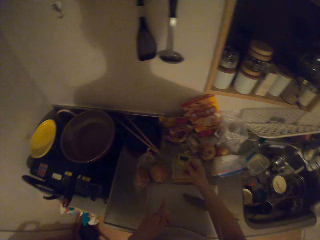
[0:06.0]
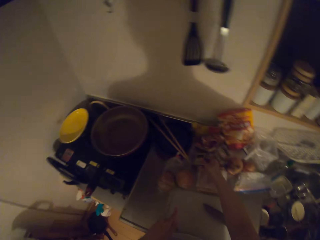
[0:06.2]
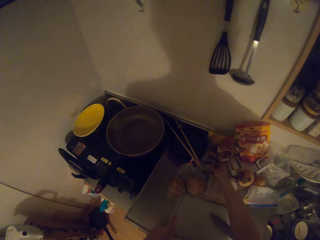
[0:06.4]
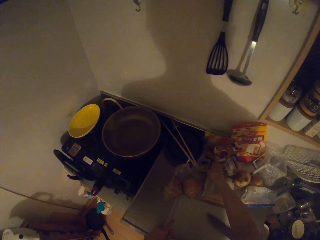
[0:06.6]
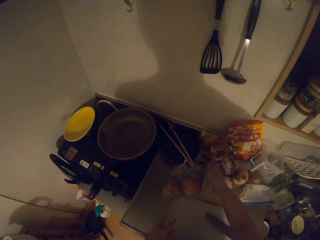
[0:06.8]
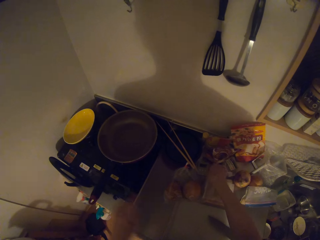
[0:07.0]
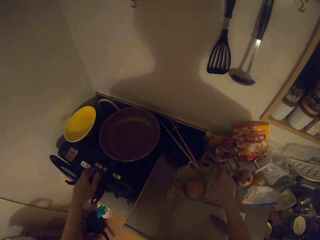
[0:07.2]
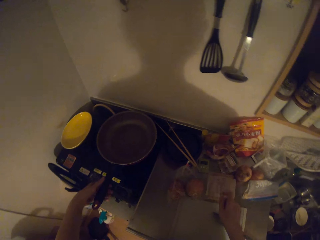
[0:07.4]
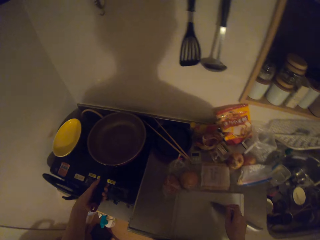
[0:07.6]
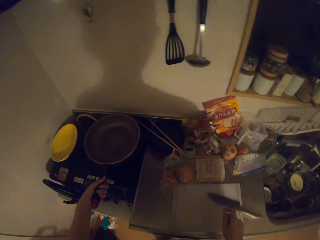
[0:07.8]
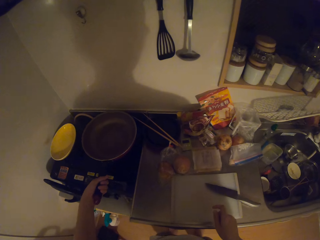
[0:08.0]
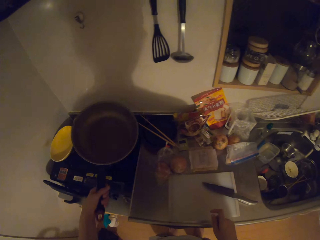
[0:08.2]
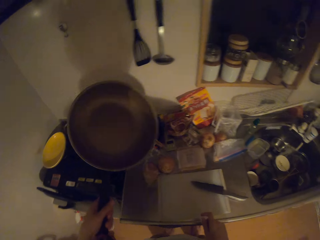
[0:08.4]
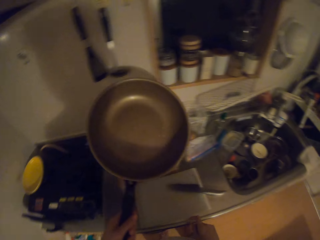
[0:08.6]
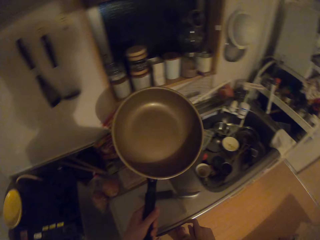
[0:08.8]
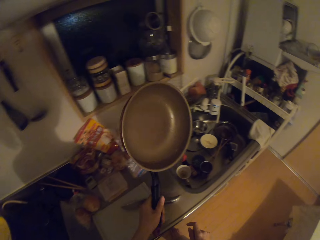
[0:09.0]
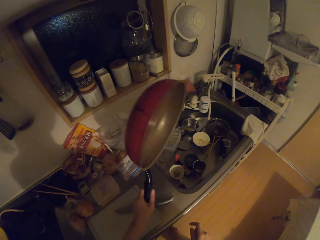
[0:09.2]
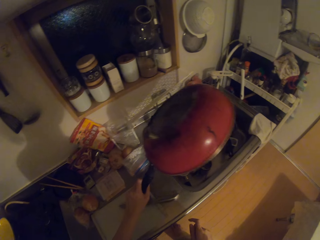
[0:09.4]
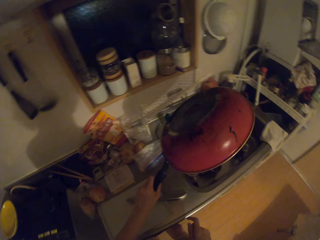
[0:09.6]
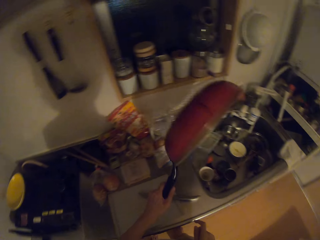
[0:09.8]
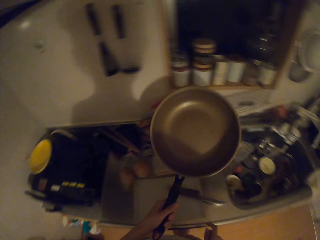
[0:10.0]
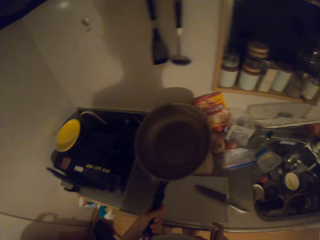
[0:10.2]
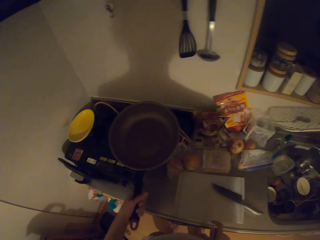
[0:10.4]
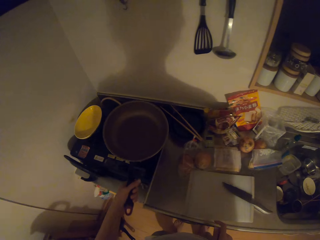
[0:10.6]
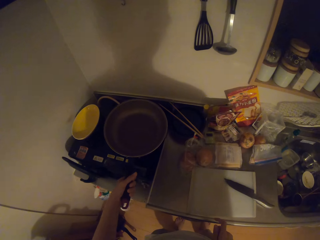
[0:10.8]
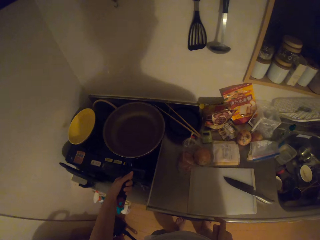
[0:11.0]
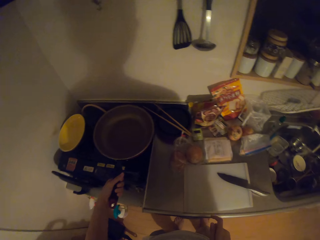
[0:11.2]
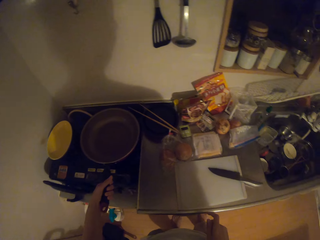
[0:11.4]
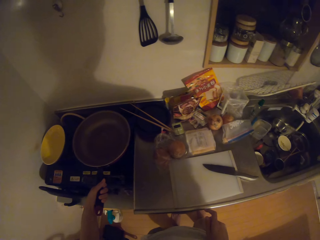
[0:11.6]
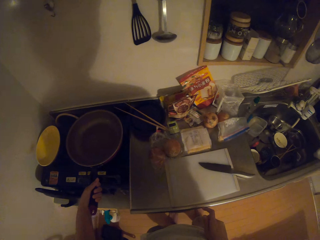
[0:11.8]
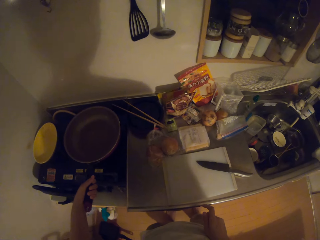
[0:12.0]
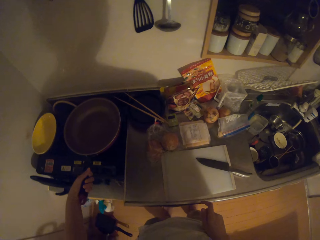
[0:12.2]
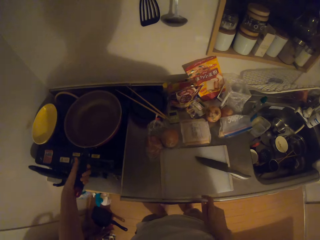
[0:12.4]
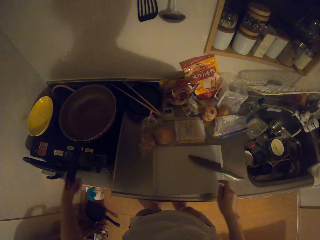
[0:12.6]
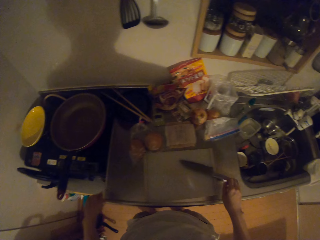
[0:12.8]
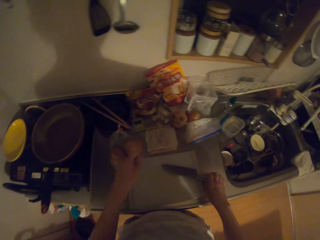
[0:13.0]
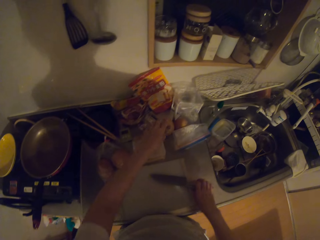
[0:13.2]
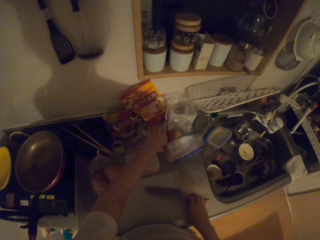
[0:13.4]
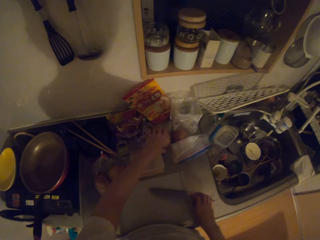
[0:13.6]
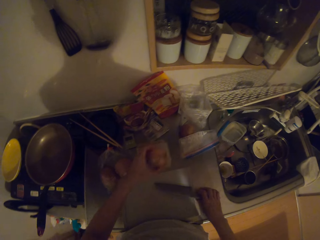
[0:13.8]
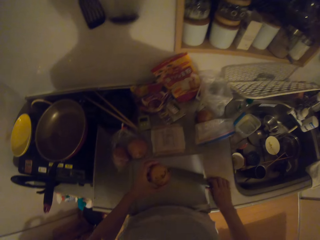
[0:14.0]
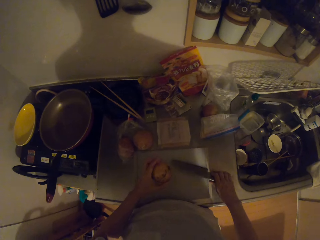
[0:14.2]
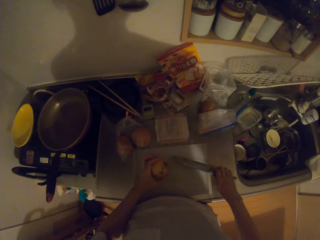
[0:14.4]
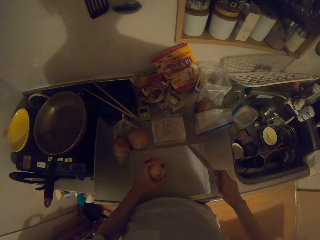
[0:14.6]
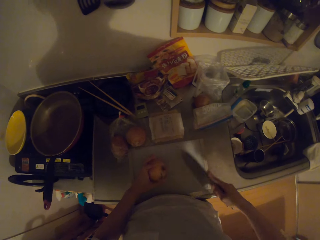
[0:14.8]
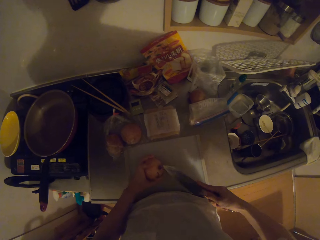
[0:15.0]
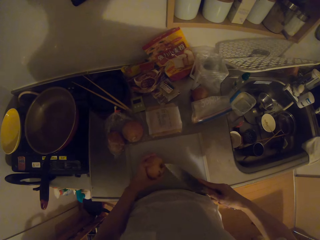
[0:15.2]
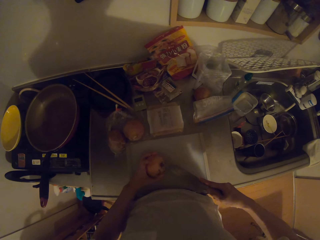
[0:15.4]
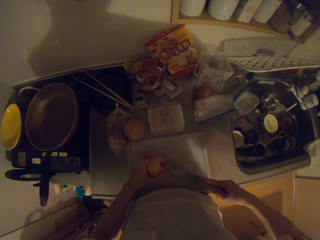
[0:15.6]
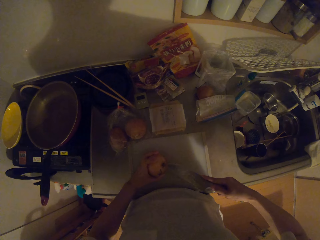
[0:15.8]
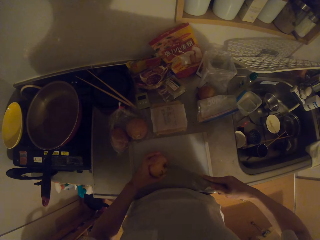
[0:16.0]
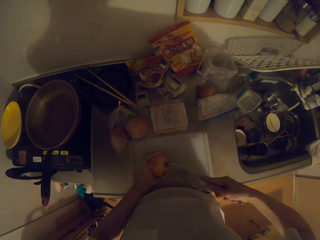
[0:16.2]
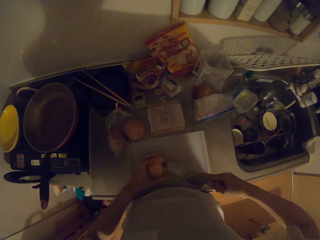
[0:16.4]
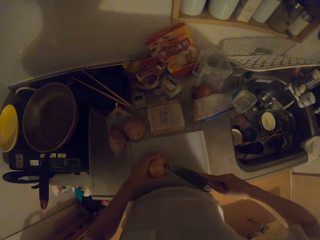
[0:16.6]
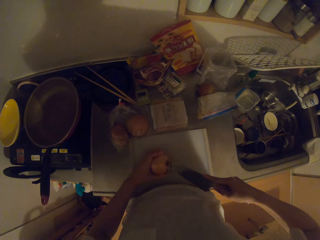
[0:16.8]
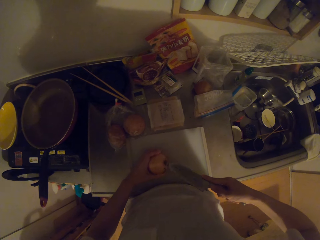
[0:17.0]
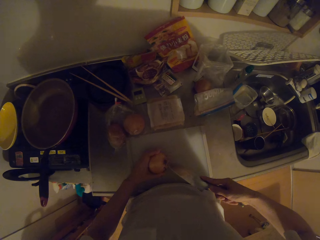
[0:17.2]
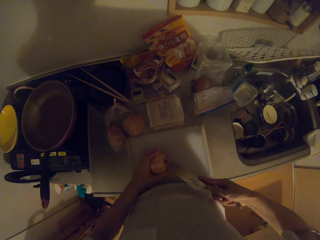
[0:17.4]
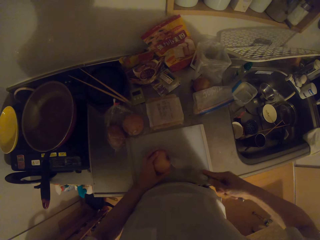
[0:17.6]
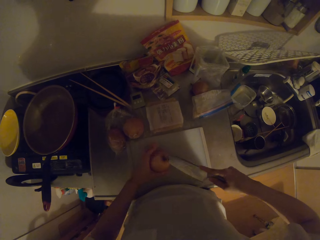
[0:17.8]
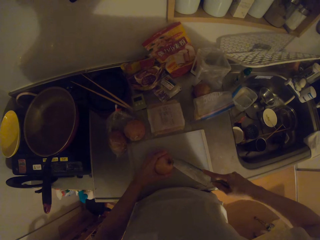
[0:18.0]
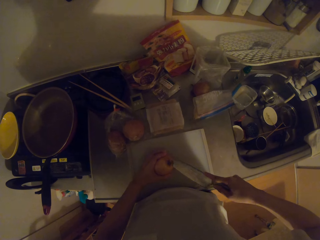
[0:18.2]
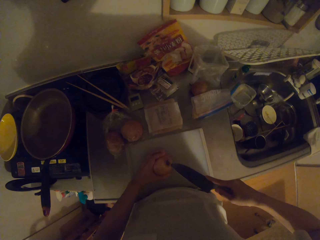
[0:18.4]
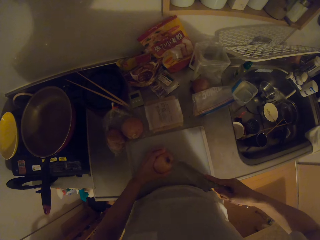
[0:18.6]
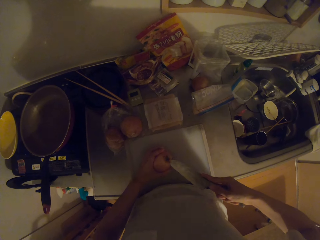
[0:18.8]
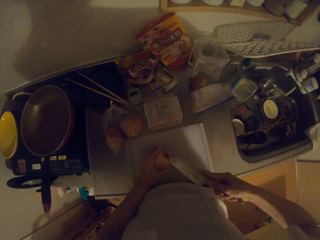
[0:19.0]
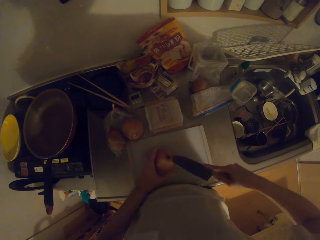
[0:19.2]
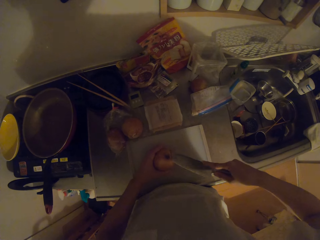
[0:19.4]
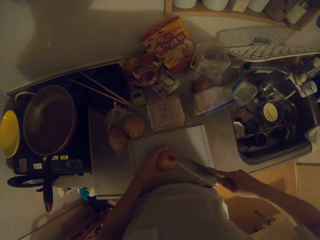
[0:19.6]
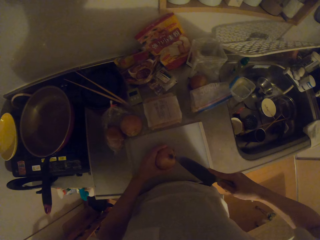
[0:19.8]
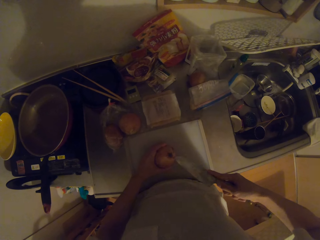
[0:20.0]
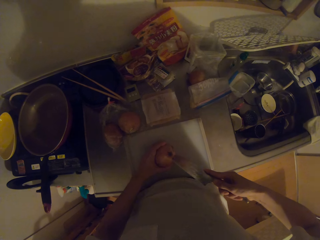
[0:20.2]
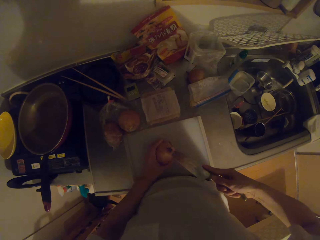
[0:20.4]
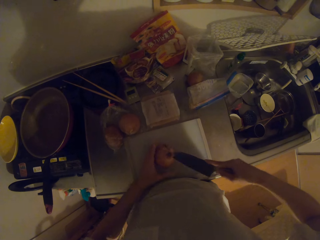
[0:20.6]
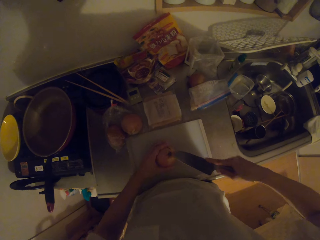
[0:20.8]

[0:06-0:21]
The camera wearer places down something. They pick up a frying pan from the cooker. They drain water from the pan. They turn the frying pan. They place back the frying pan on the cooker. They touch a knife. They pick up an onion from the kitchen countertop. They pick up the knife from the top of the cutting board. They trim the end of the onion.

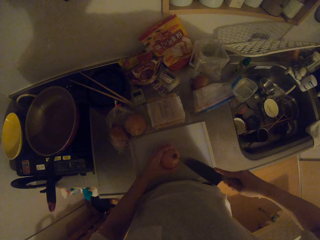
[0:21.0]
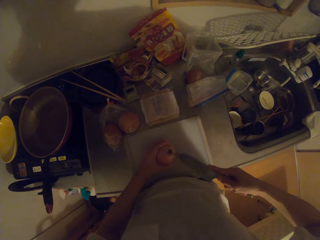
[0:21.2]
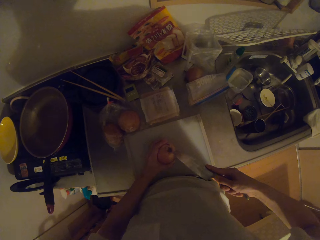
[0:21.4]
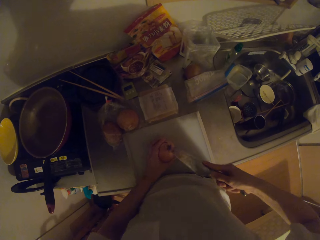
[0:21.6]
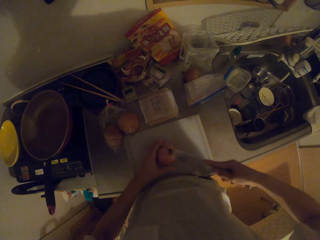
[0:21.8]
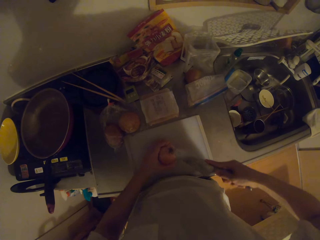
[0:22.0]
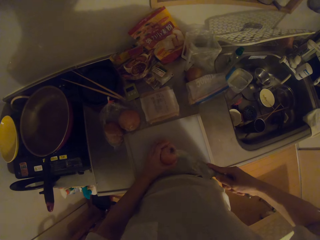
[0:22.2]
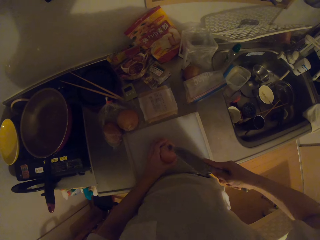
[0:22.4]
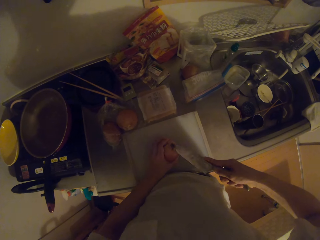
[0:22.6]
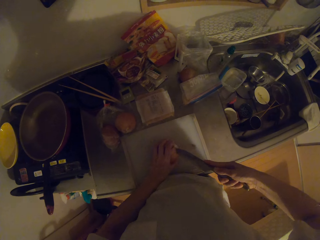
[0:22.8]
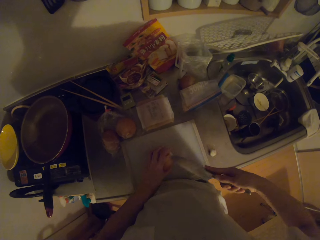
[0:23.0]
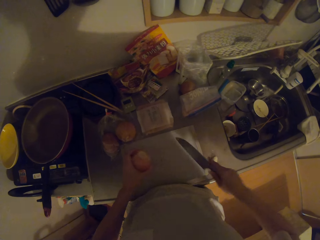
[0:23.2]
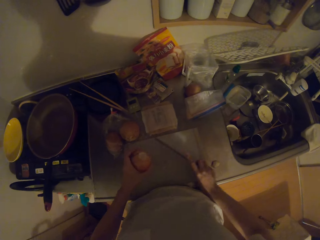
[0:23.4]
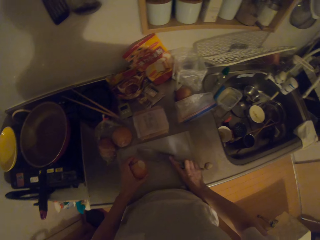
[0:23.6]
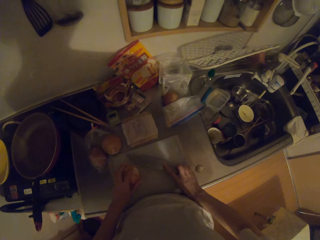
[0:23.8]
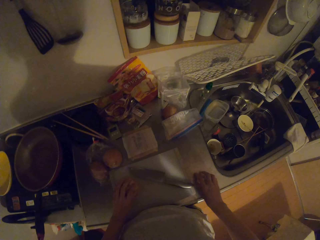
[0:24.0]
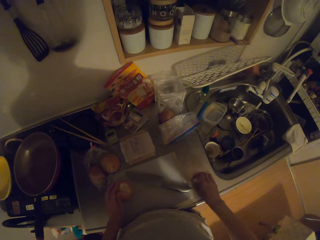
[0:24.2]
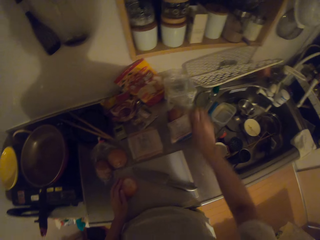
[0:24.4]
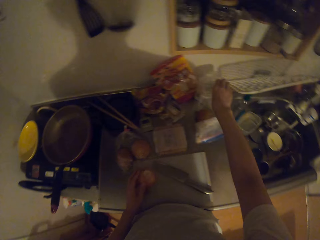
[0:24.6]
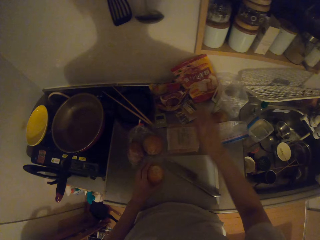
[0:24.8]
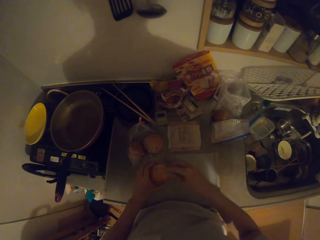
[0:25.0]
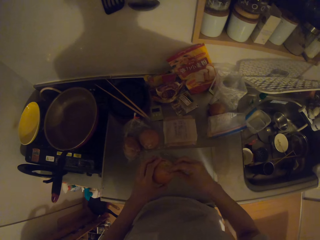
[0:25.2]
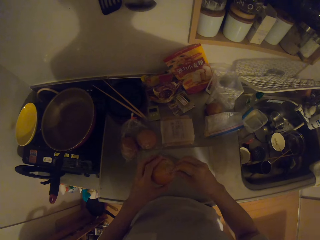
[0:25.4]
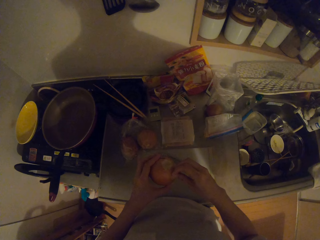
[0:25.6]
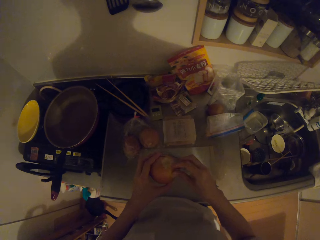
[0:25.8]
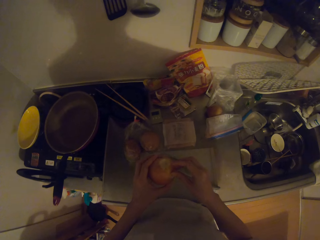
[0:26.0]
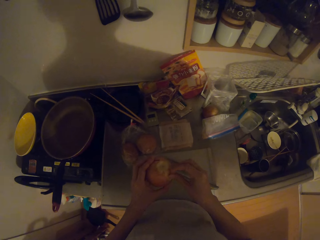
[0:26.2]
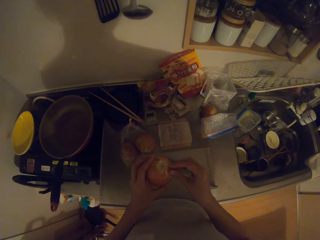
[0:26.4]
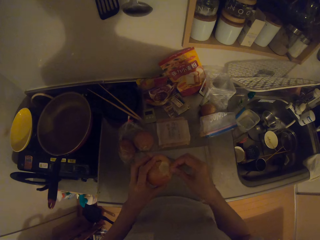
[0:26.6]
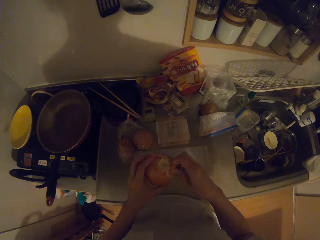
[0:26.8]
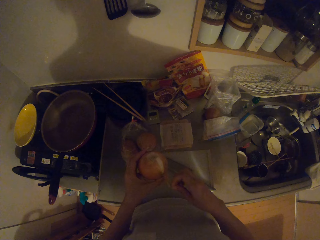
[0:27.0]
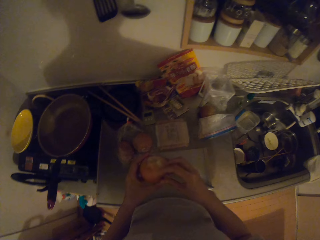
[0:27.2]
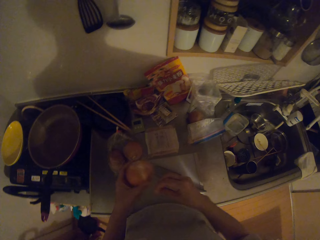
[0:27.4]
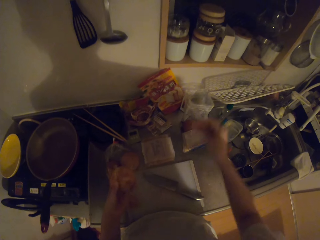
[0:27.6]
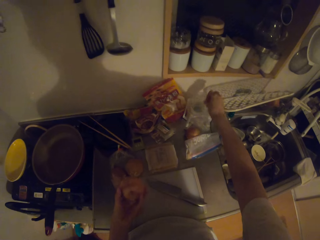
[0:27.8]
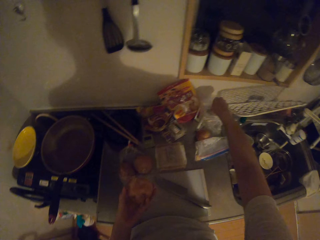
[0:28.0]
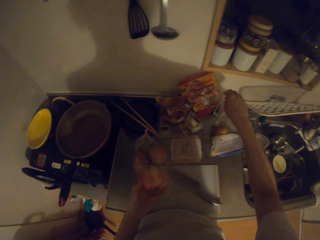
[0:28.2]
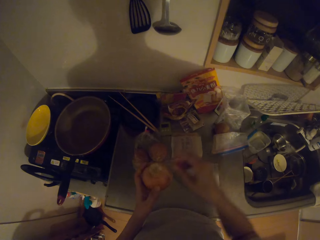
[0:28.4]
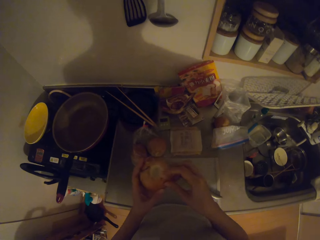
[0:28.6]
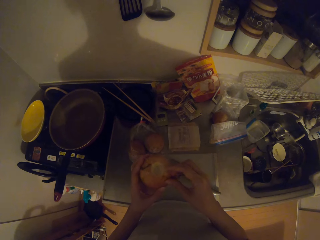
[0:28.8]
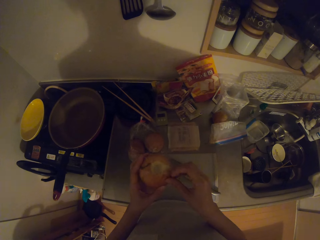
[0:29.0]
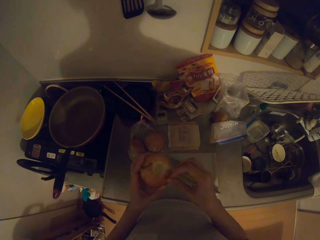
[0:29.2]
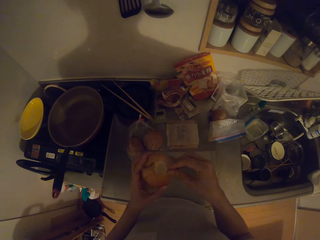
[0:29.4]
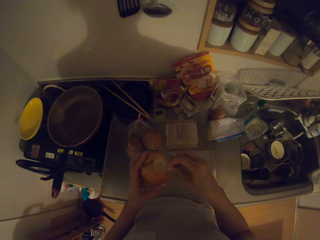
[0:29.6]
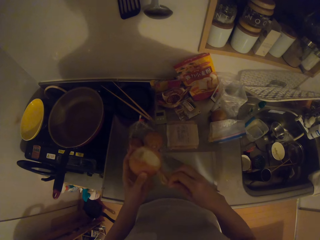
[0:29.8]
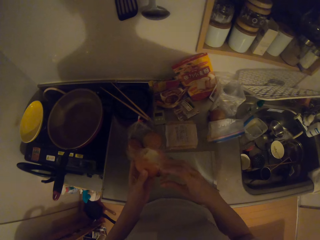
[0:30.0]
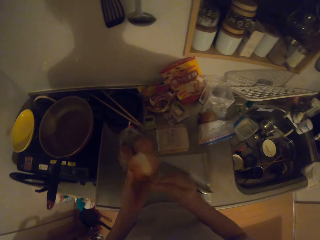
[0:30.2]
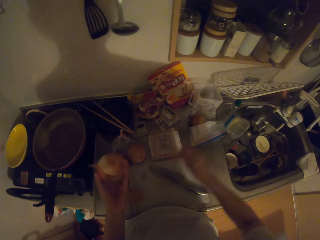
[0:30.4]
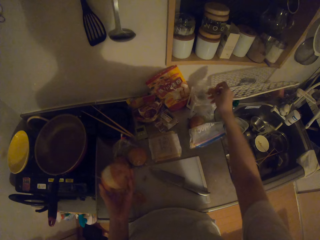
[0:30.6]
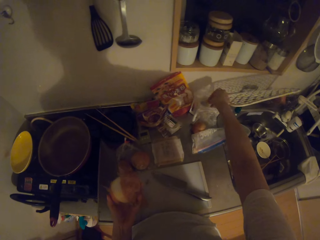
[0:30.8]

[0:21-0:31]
The camera wearer drops the knife on the cutting board. She peels the onions with her hand. She puts the onion peels in the polythene paper. She peels the onion with her hand.
